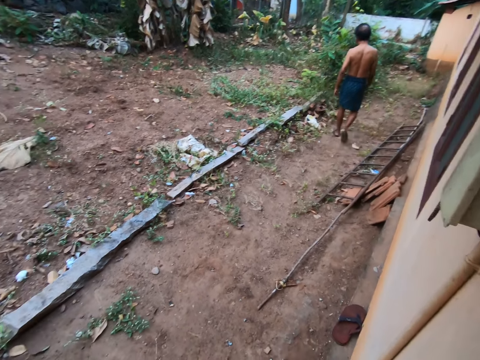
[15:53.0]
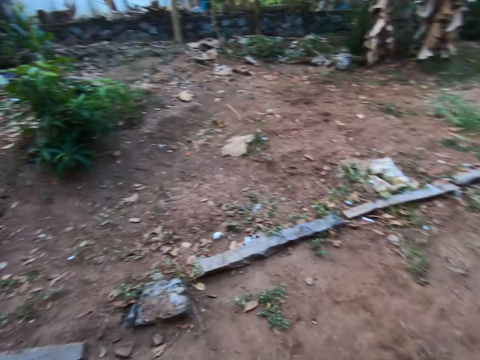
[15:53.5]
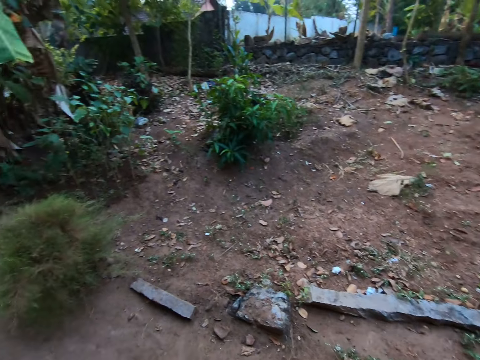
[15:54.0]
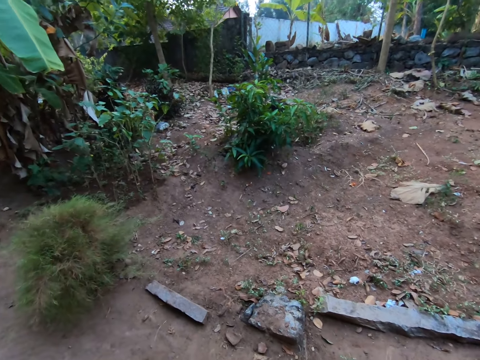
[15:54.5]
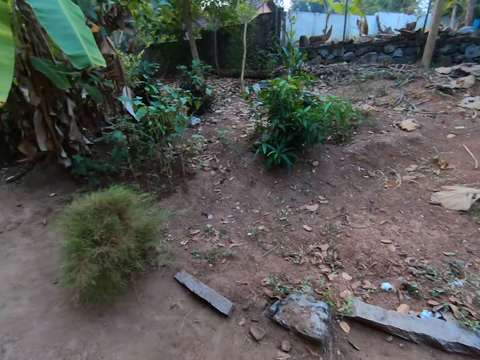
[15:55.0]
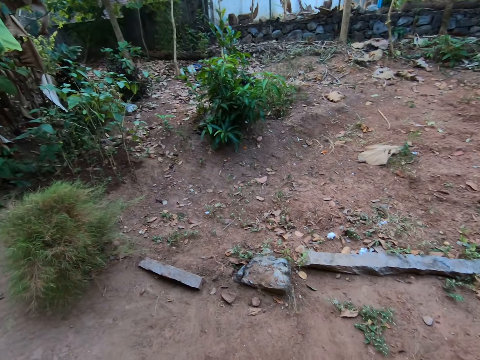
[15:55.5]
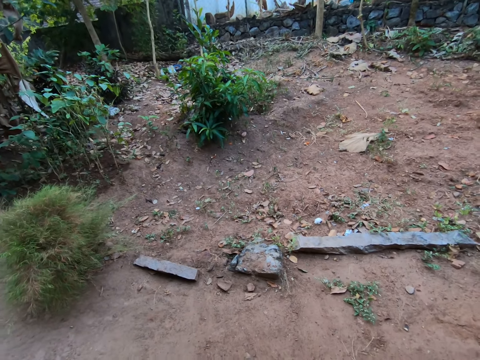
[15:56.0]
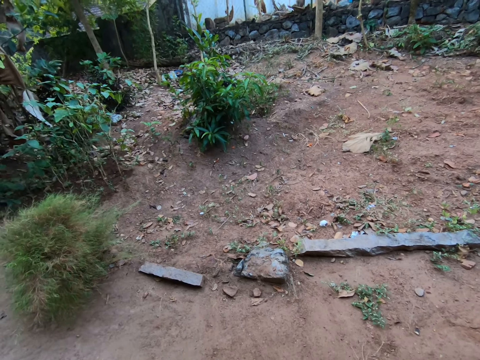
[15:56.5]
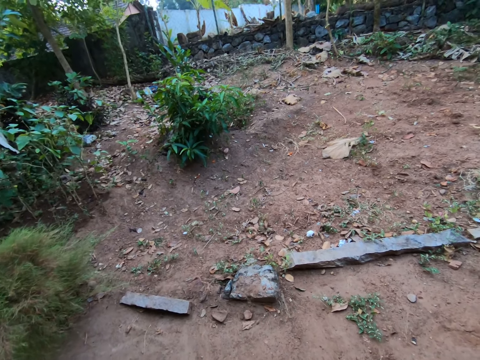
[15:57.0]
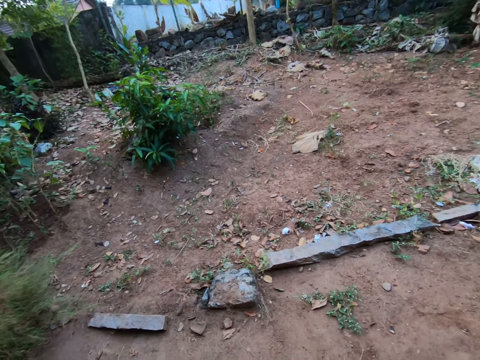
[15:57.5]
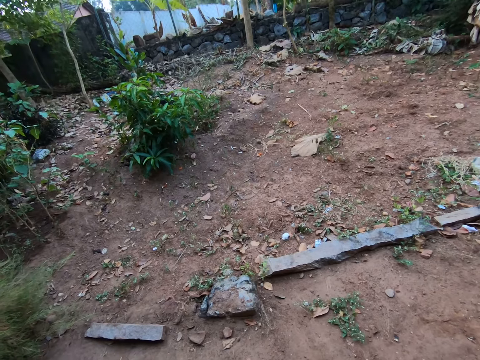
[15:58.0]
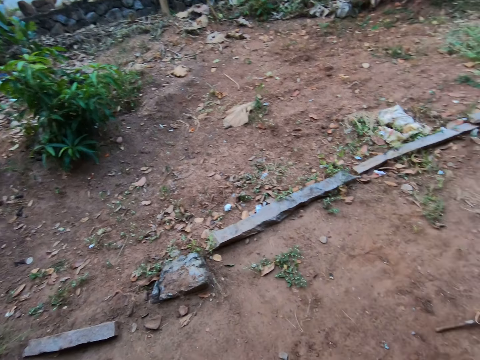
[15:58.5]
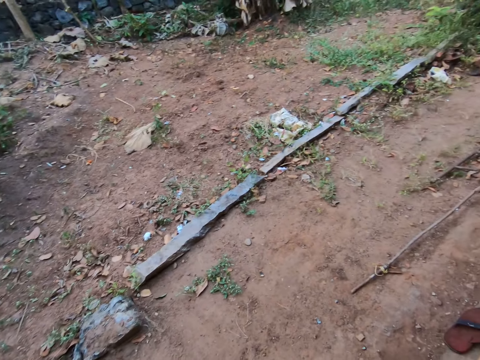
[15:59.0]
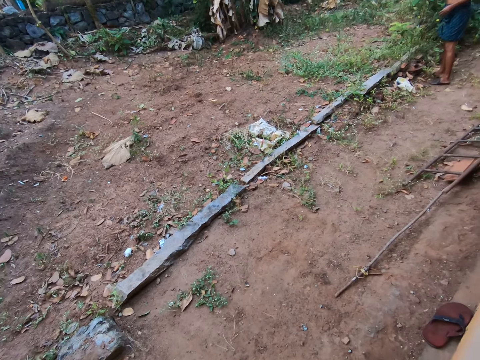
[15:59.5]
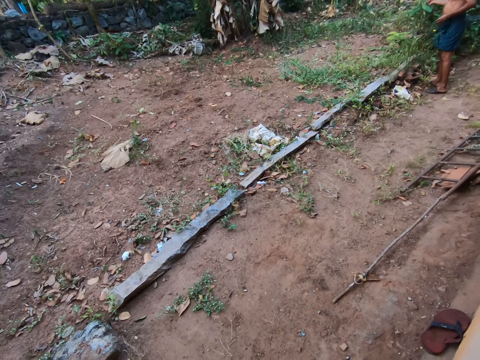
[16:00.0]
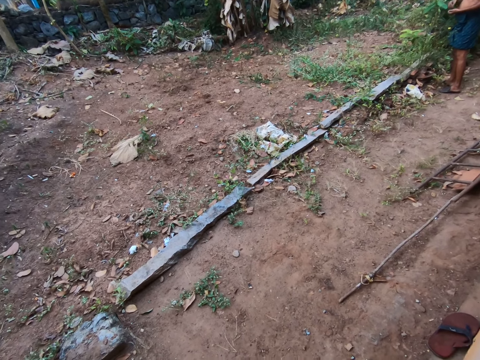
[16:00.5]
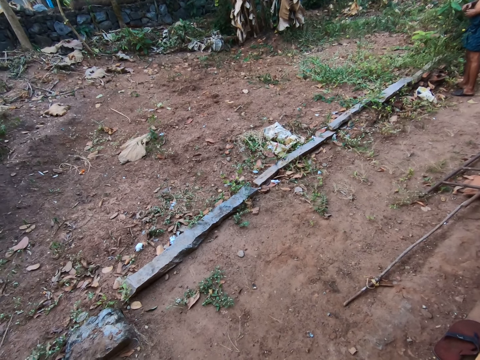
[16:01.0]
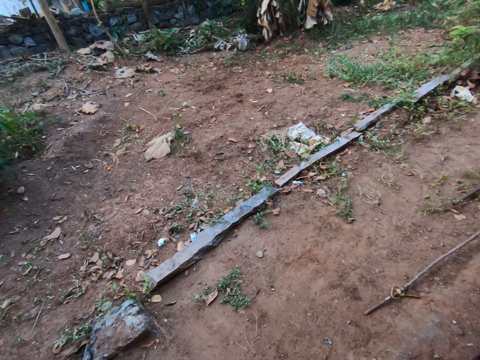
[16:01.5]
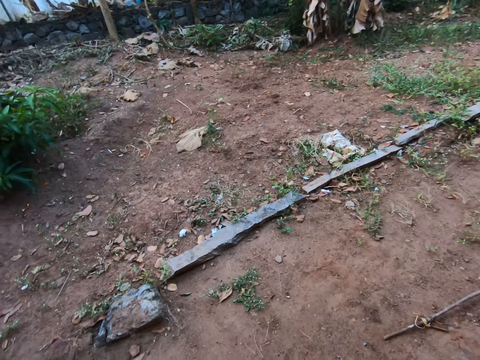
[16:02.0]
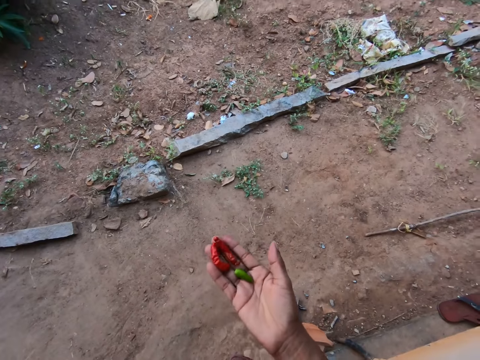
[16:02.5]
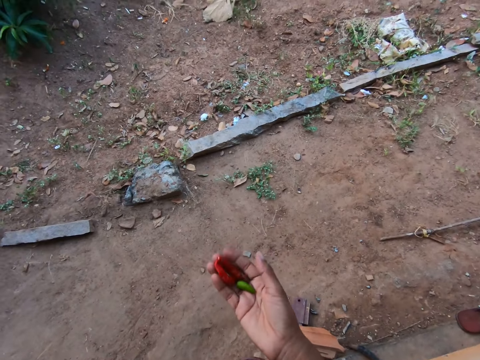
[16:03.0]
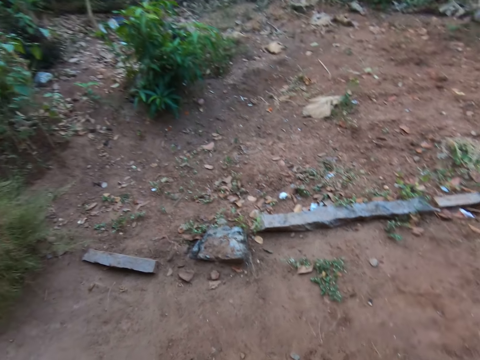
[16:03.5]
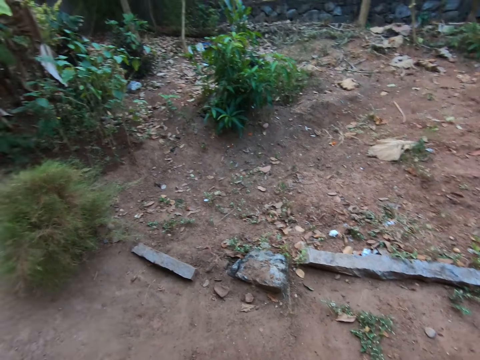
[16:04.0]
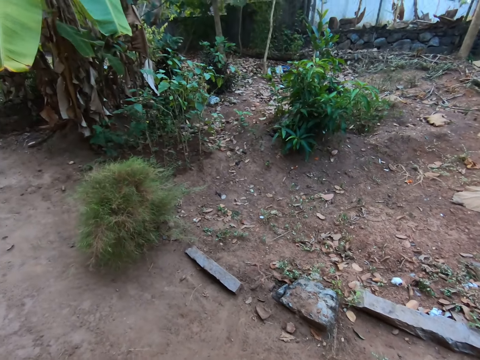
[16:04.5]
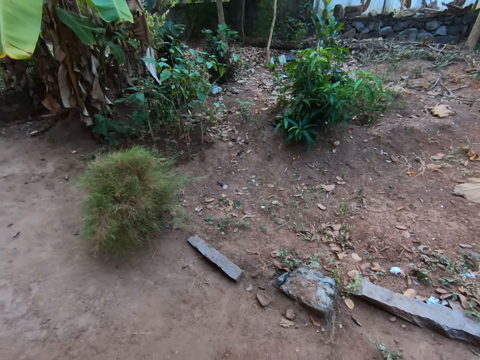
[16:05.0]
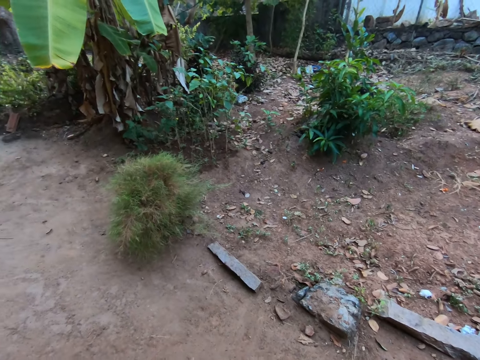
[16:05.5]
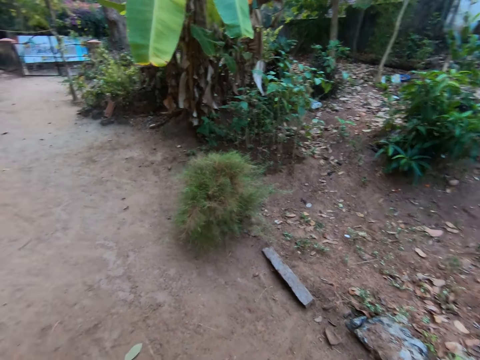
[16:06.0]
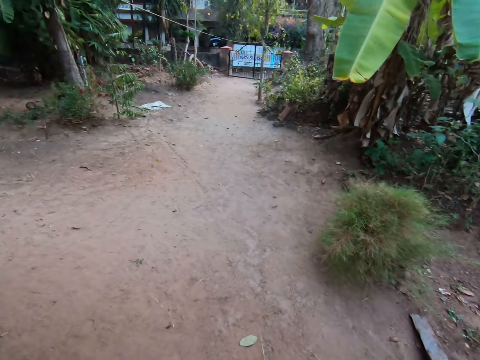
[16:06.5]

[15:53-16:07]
The camera wearer holds the pepper with her right hand.

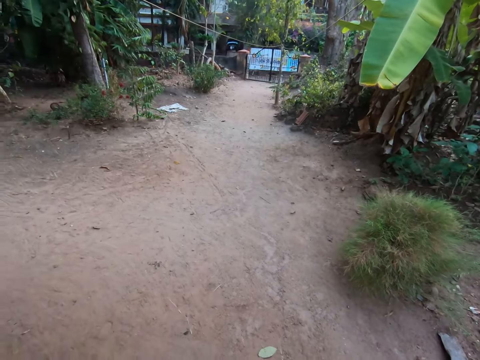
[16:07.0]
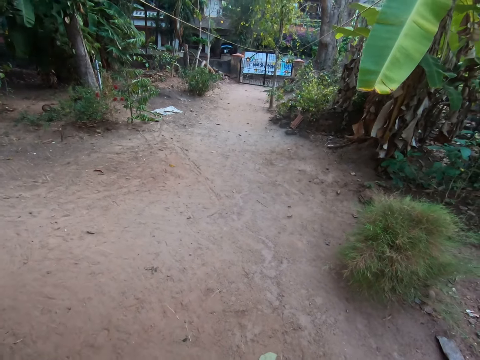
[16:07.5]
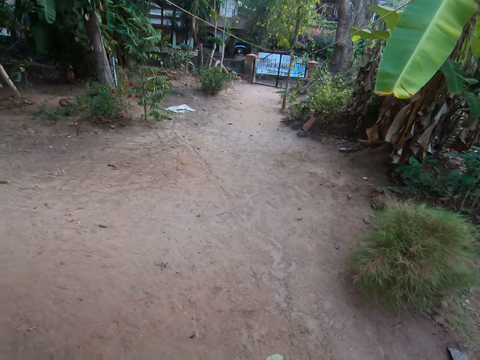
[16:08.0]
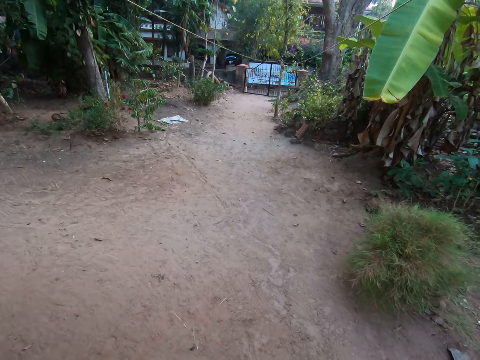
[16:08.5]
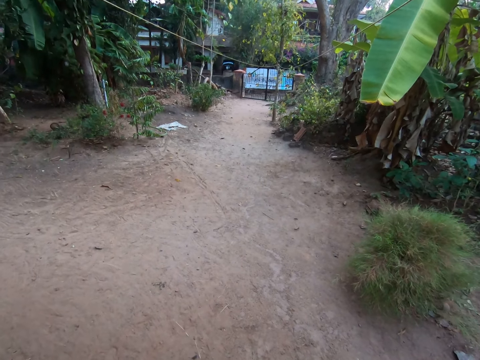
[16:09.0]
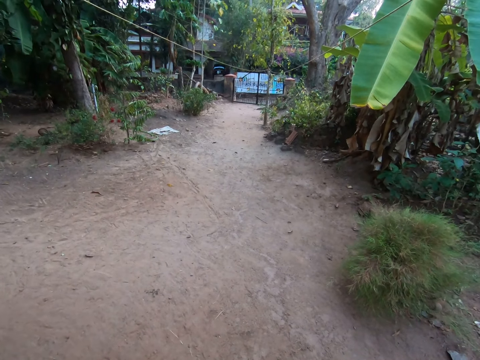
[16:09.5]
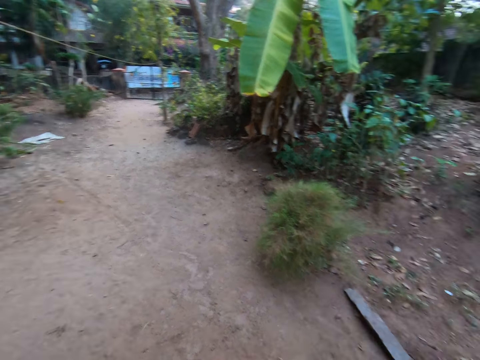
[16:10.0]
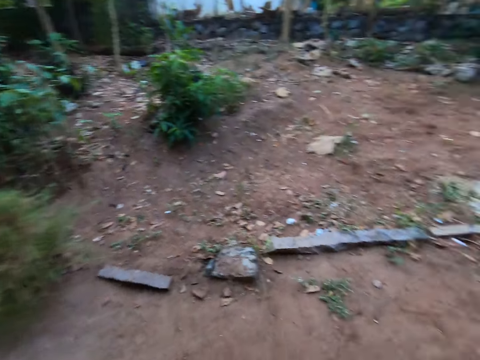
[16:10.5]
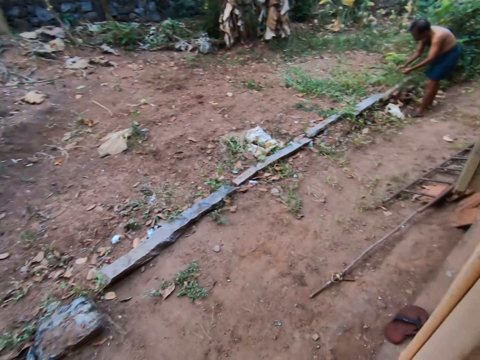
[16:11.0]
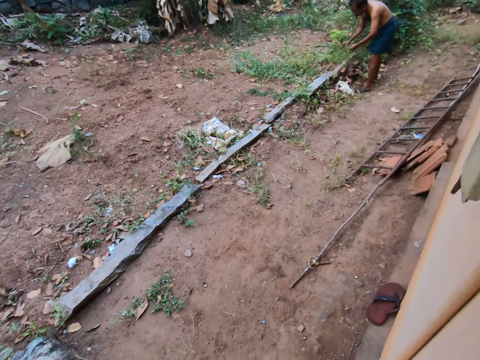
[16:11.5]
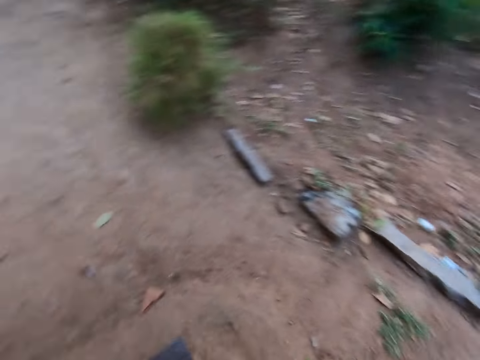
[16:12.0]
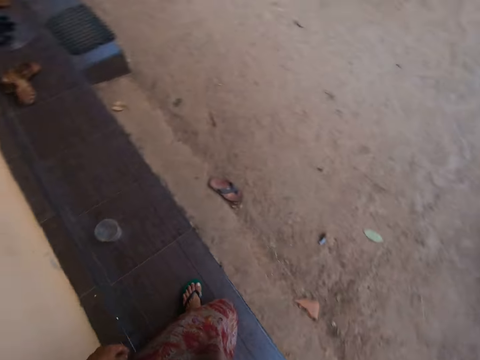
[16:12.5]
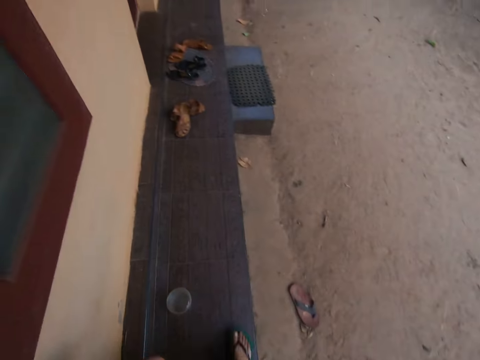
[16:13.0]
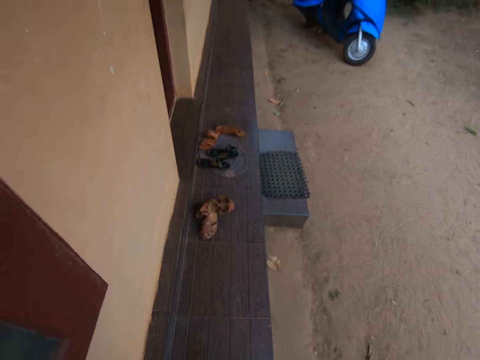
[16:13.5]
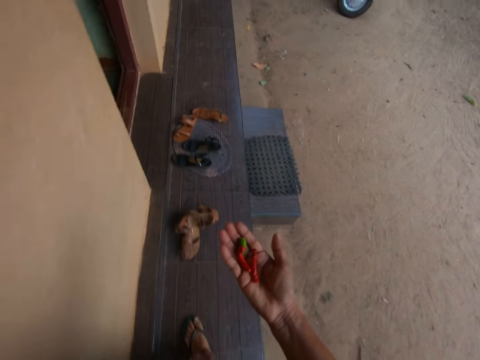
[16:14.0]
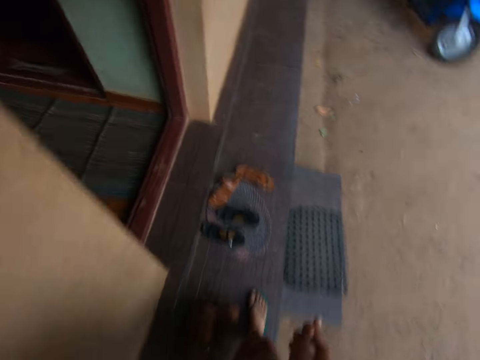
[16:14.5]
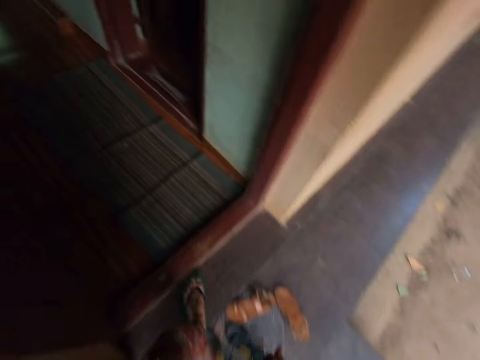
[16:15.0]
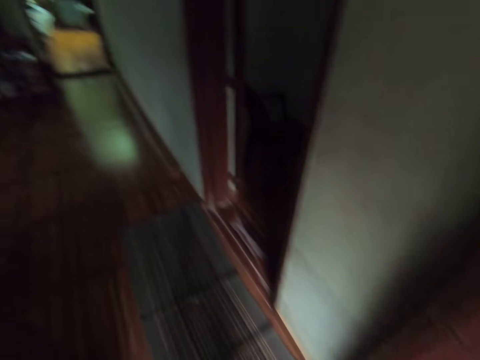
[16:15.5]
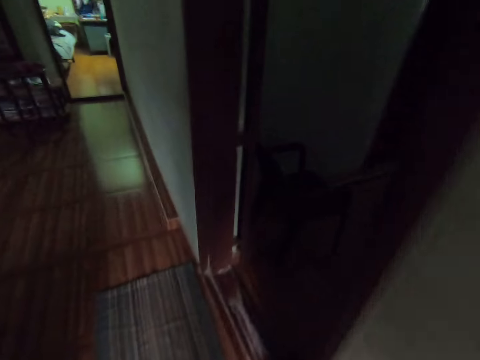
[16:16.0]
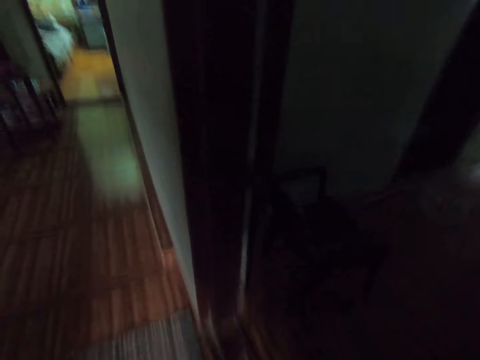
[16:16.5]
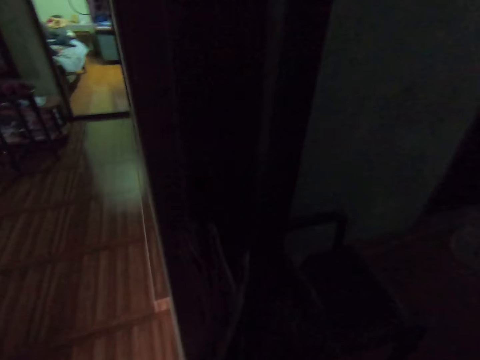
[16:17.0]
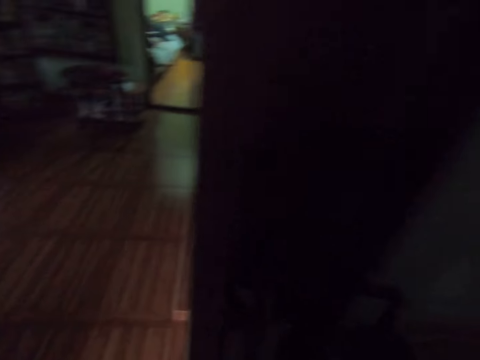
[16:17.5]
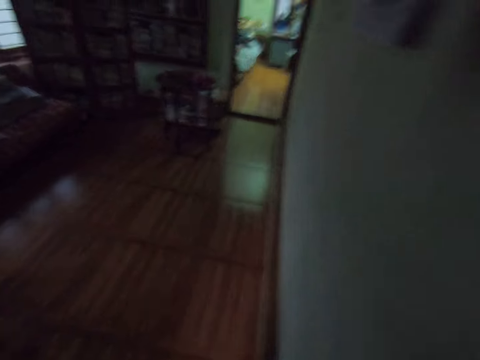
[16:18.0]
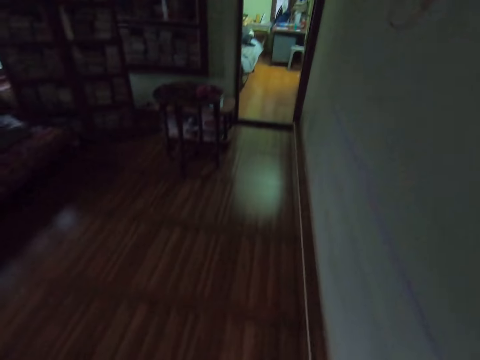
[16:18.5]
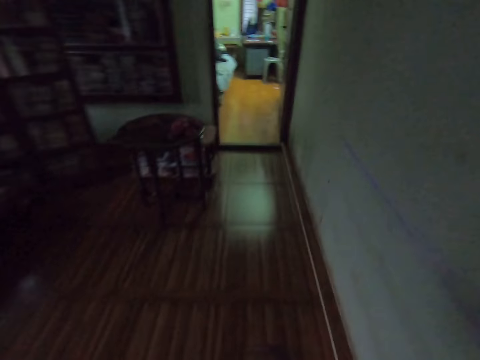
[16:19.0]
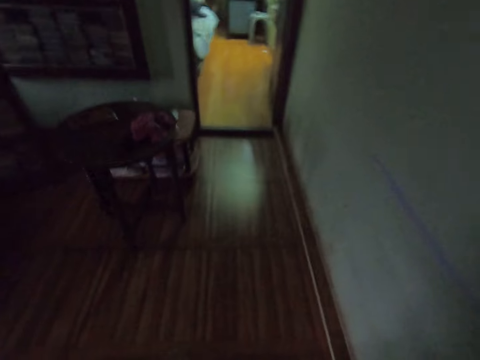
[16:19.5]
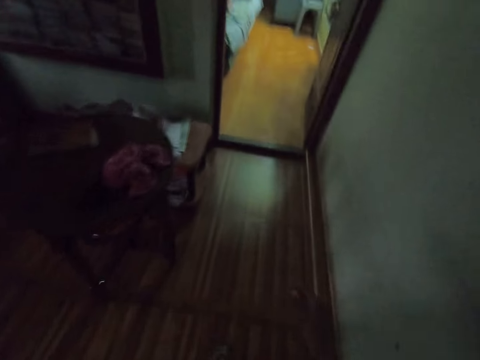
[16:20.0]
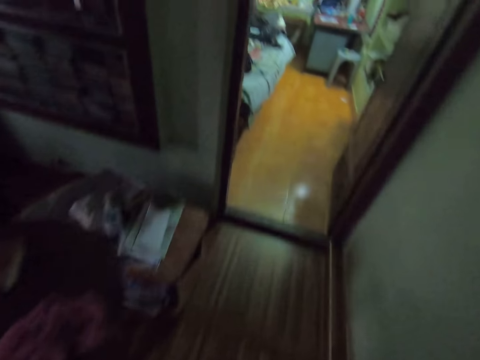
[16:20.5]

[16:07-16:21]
The camera wearer walks back inside from outside.
